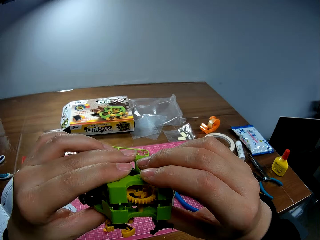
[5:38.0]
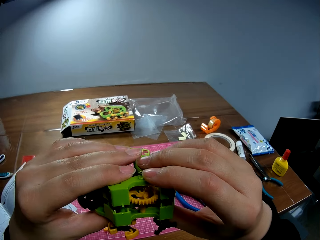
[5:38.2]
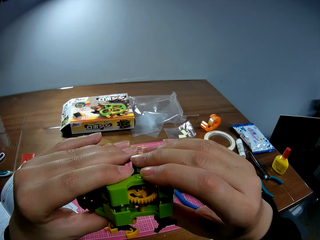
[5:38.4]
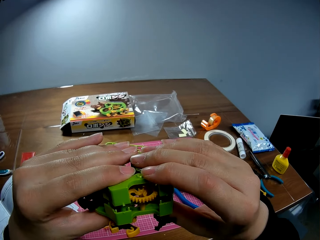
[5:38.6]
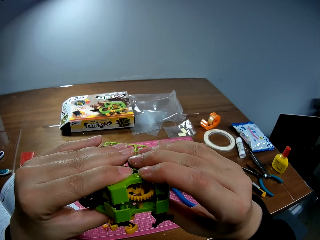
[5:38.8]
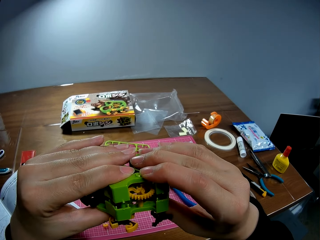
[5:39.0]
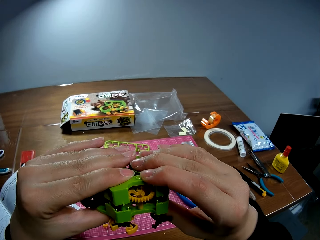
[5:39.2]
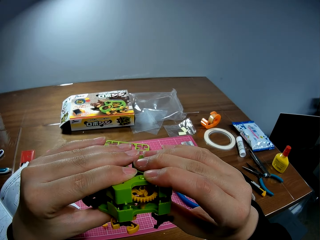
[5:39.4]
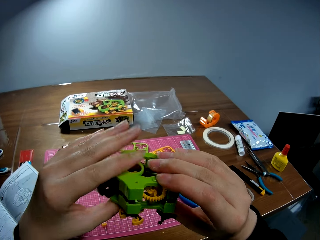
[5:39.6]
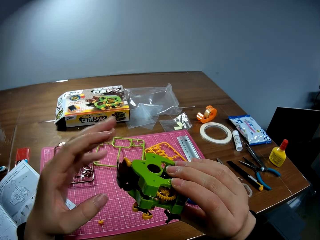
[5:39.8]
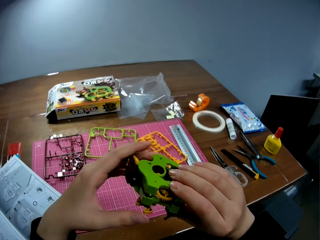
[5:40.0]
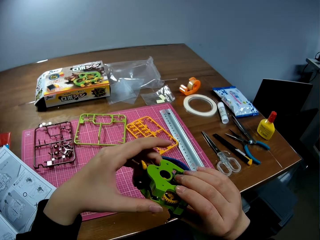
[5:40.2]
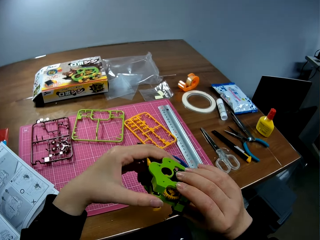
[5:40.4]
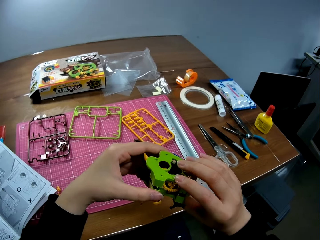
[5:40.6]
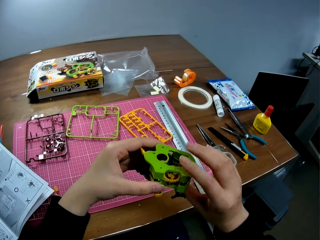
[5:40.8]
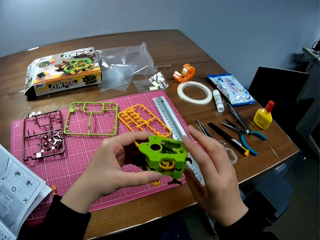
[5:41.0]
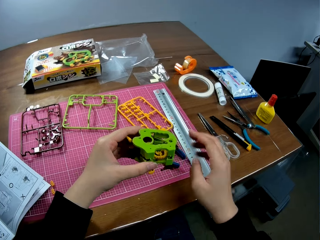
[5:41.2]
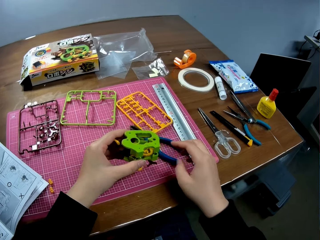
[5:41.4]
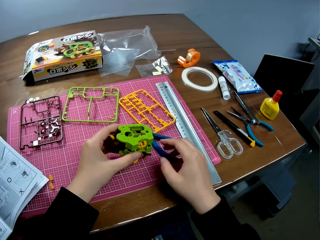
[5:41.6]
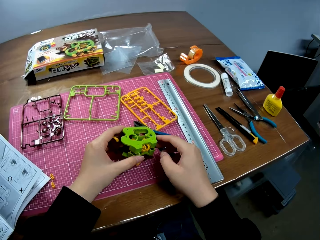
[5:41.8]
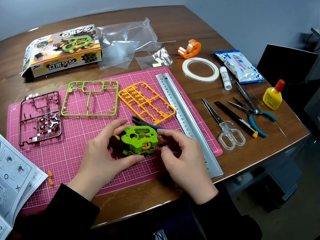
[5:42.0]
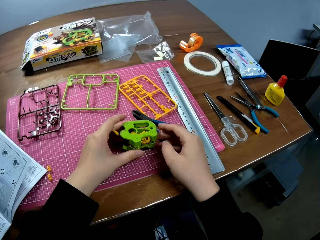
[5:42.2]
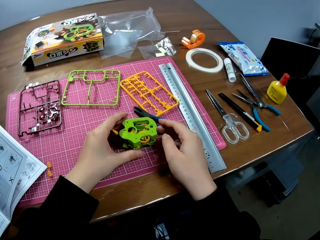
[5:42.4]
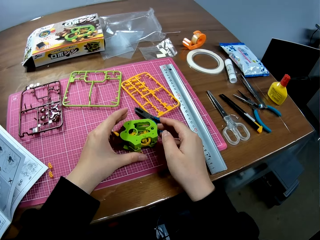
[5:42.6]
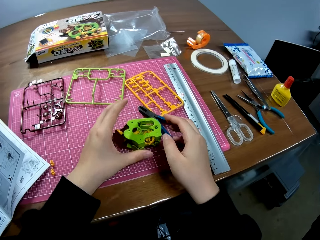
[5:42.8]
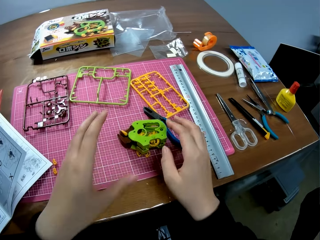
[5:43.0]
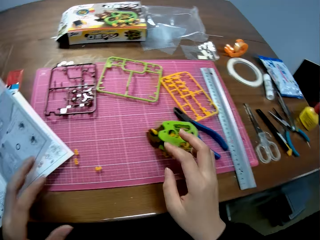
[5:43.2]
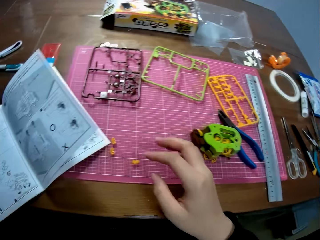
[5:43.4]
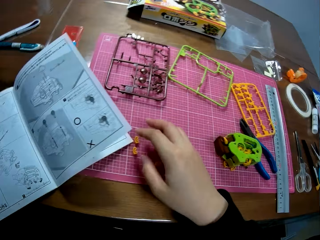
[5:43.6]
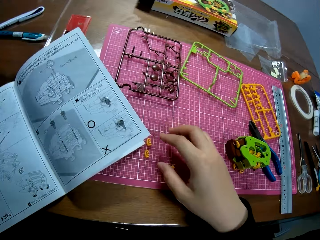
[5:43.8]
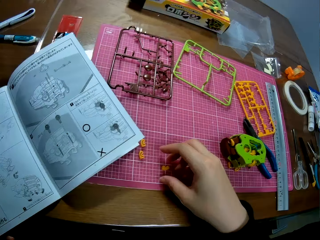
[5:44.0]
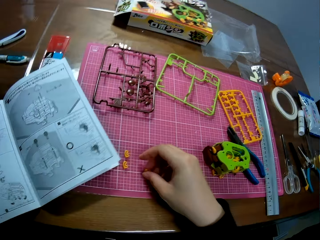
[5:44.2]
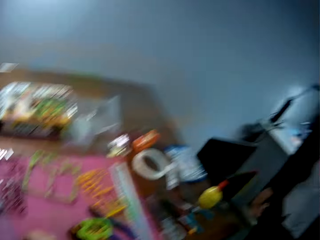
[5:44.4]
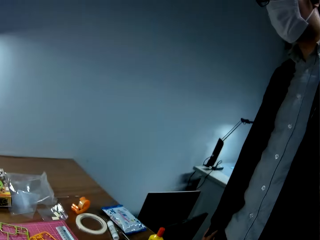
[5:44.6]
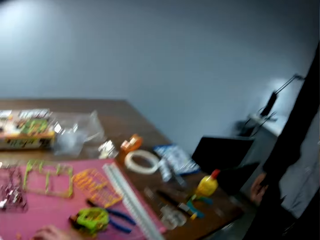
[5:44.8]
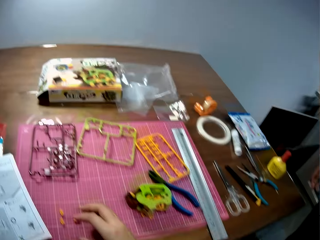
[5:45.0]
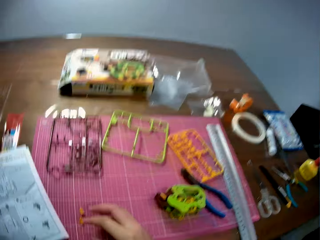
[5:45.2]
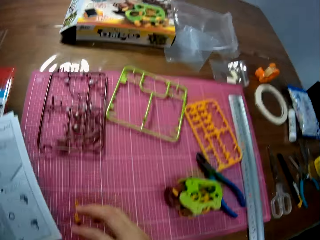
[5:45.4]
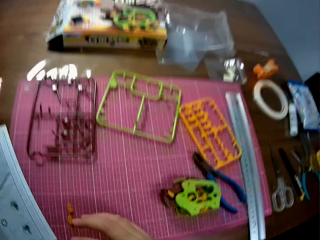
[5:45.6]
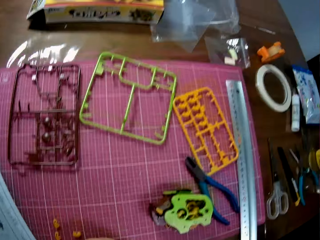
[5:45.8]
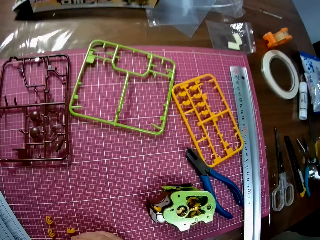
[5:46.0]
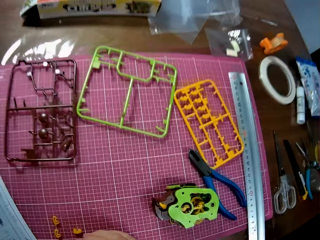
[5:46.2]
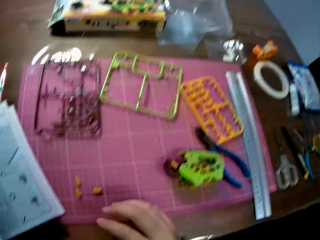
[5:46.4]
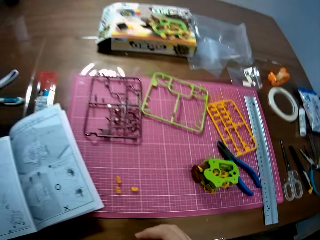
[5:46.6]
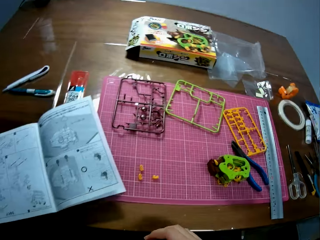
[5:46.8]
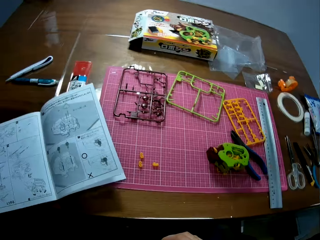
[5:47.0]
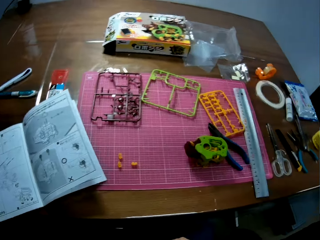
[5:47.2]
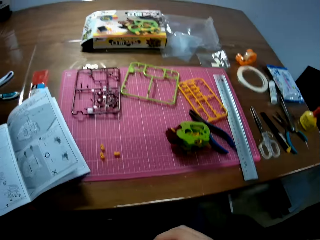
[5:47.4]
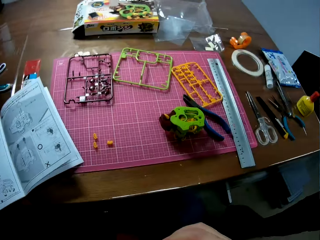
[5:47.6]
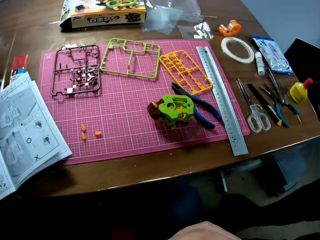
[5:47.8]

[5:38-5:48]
The camera wearer puts the craft on the cutting mat on the table. She looks at the manual. She picks up something. She puts her right hand on the cutting mat on the table. She looks around the table. She returns something on the table. She looks around the table.
